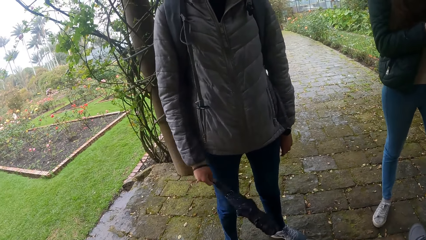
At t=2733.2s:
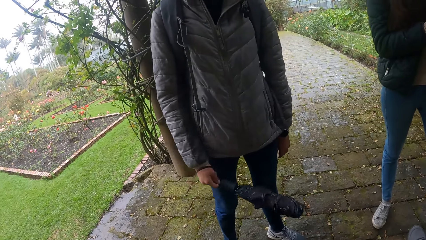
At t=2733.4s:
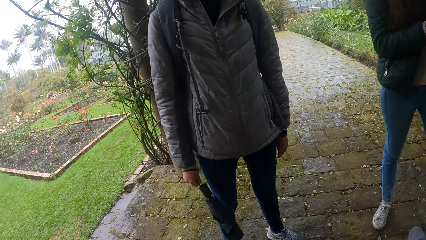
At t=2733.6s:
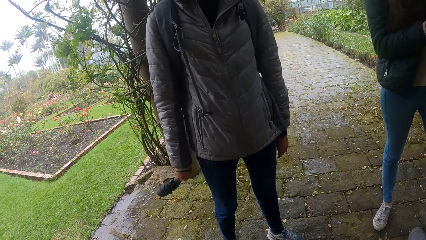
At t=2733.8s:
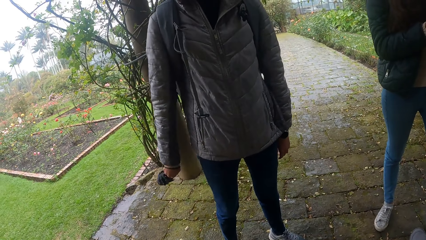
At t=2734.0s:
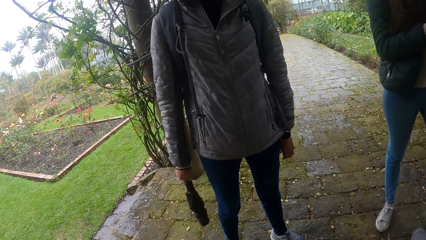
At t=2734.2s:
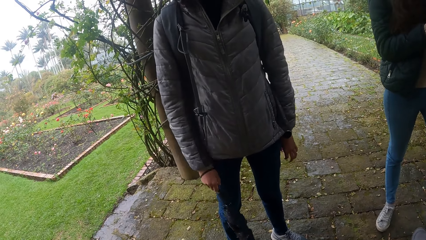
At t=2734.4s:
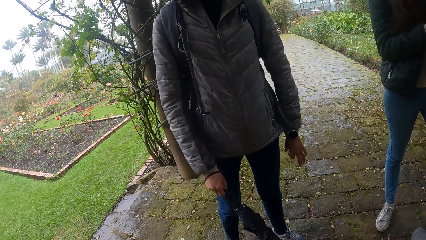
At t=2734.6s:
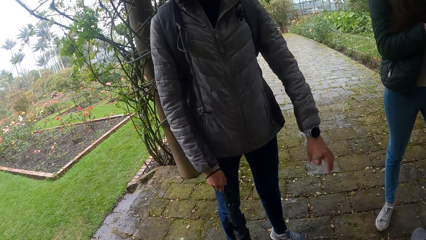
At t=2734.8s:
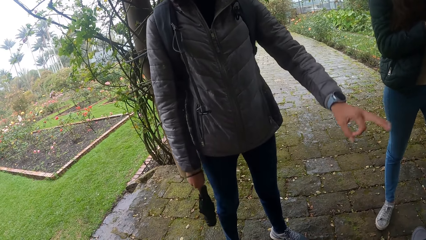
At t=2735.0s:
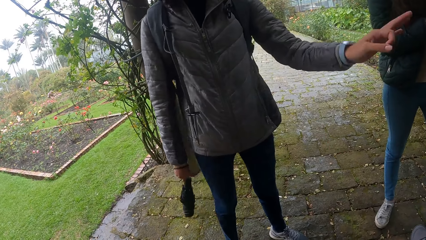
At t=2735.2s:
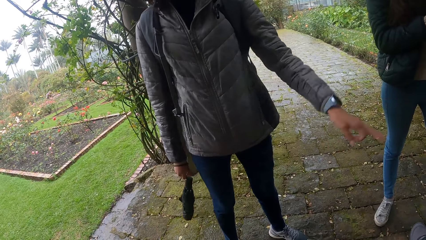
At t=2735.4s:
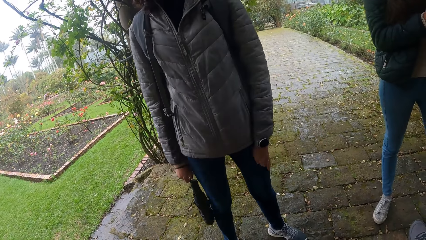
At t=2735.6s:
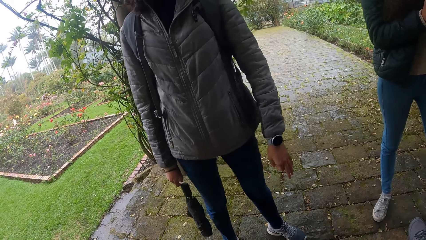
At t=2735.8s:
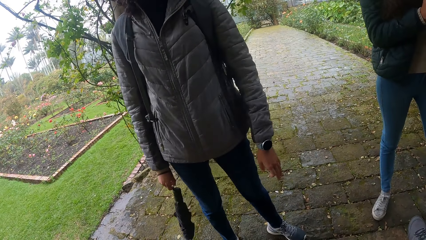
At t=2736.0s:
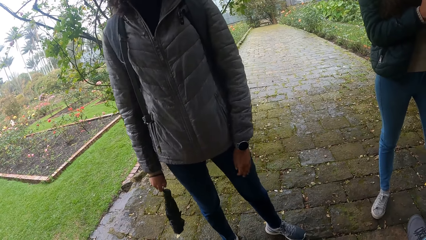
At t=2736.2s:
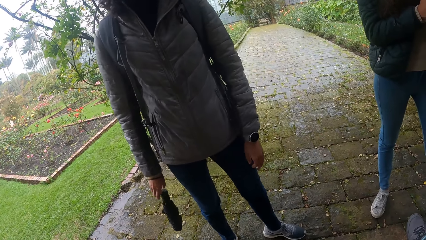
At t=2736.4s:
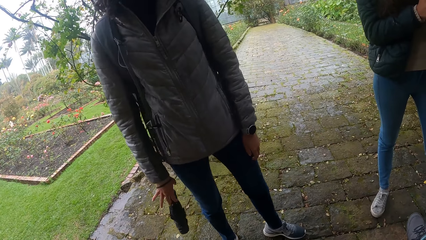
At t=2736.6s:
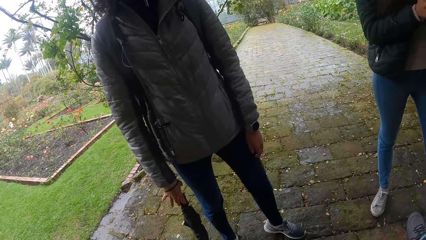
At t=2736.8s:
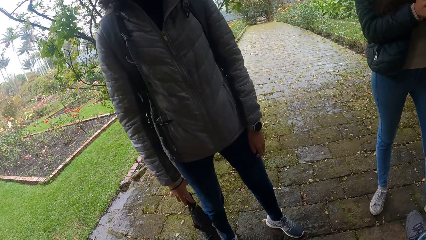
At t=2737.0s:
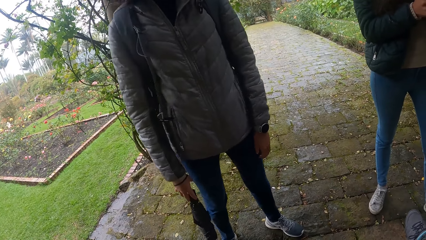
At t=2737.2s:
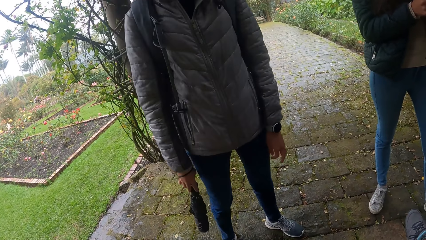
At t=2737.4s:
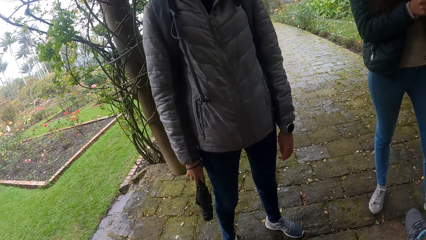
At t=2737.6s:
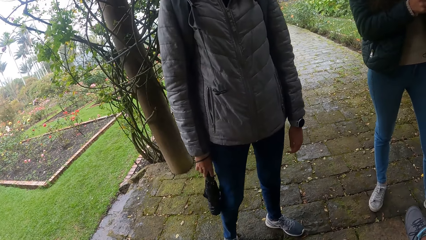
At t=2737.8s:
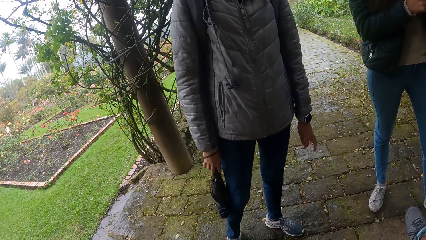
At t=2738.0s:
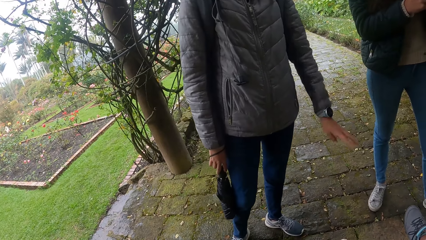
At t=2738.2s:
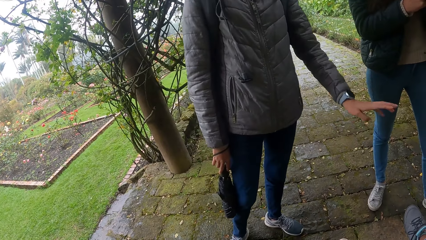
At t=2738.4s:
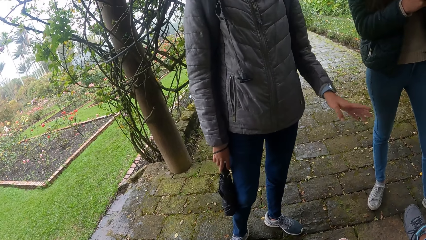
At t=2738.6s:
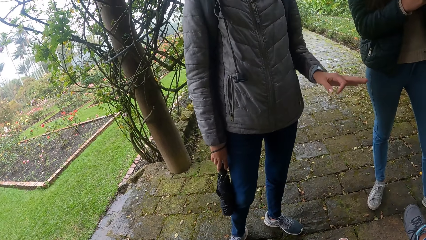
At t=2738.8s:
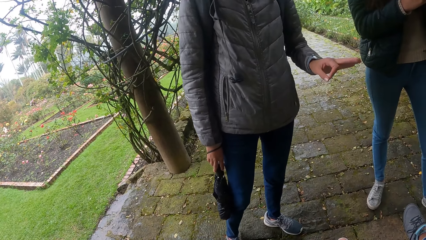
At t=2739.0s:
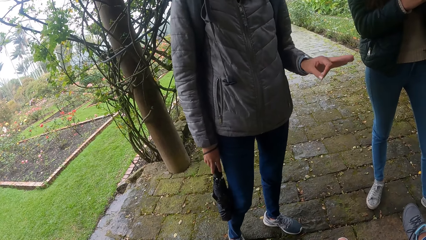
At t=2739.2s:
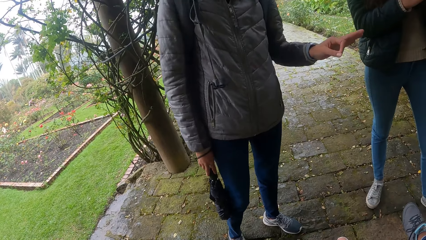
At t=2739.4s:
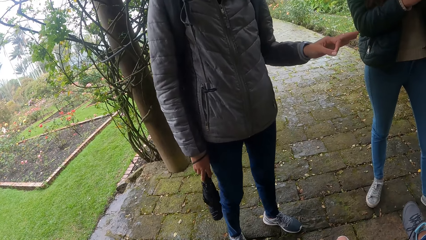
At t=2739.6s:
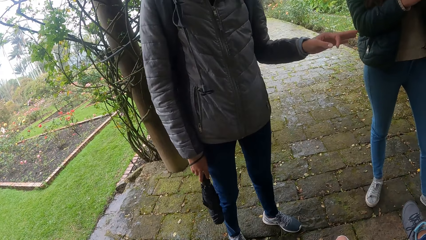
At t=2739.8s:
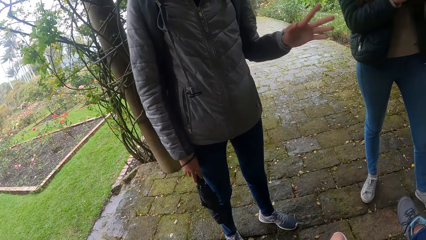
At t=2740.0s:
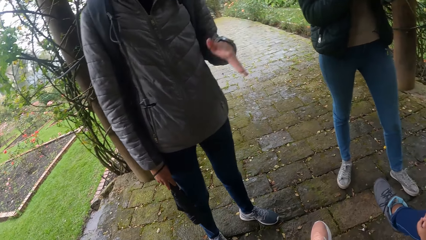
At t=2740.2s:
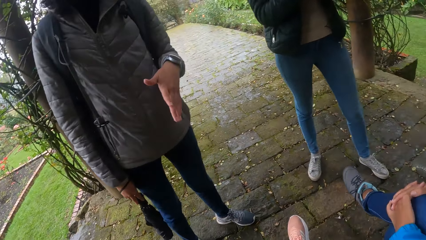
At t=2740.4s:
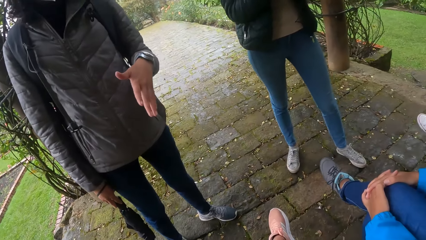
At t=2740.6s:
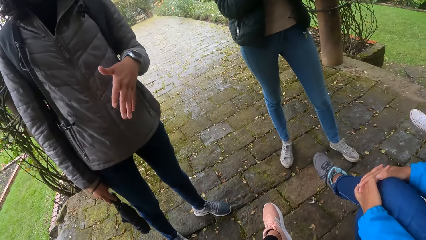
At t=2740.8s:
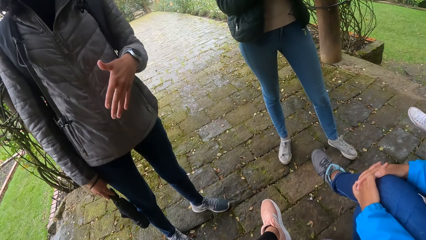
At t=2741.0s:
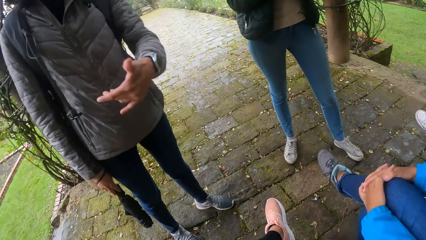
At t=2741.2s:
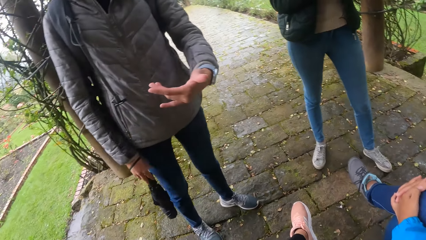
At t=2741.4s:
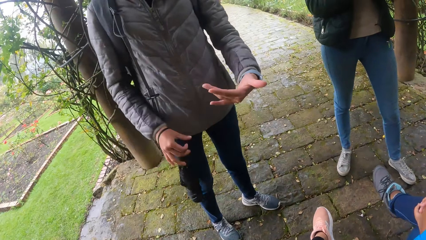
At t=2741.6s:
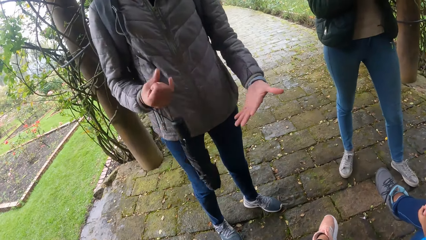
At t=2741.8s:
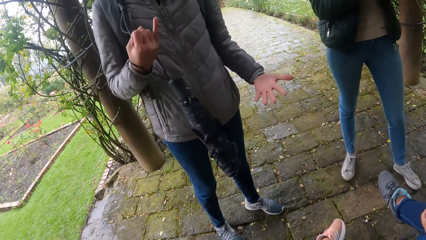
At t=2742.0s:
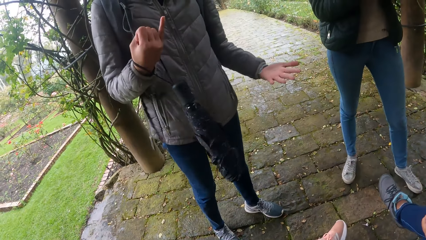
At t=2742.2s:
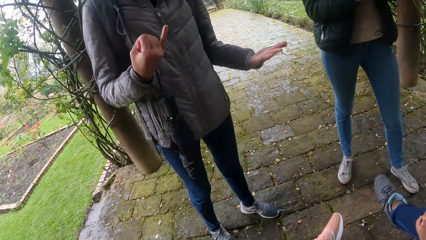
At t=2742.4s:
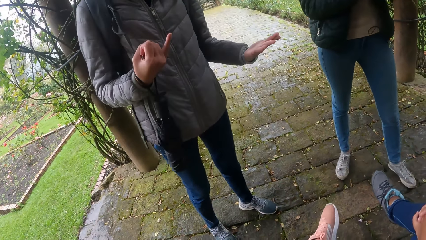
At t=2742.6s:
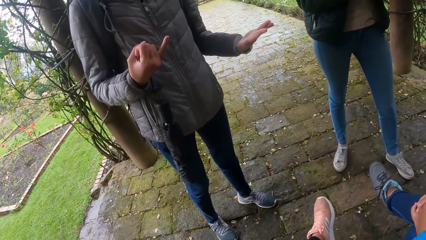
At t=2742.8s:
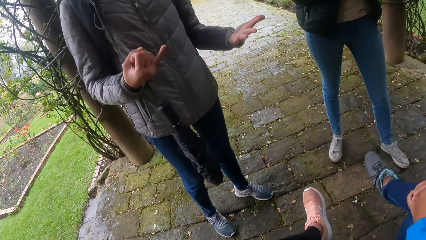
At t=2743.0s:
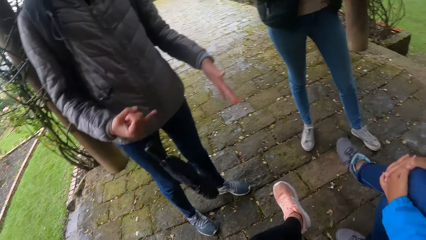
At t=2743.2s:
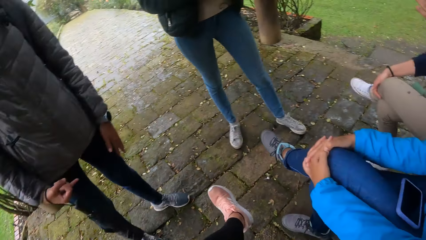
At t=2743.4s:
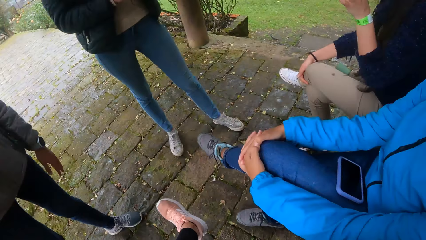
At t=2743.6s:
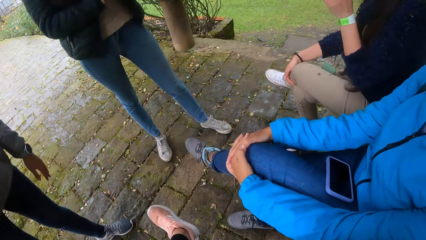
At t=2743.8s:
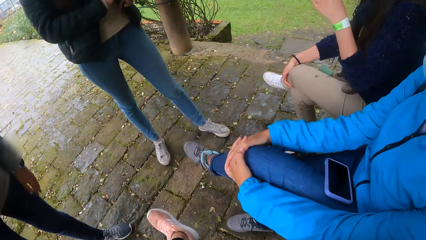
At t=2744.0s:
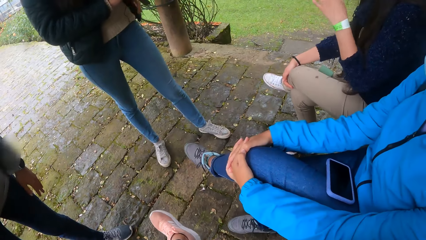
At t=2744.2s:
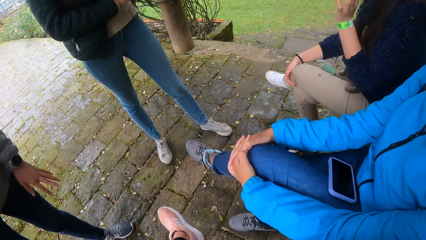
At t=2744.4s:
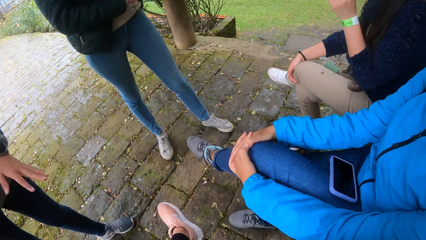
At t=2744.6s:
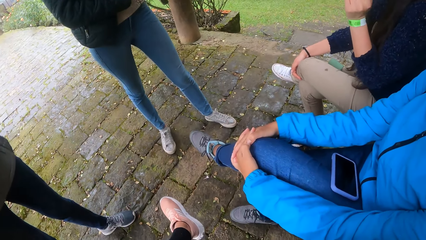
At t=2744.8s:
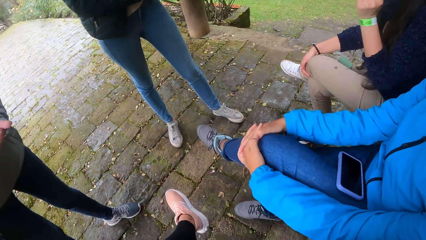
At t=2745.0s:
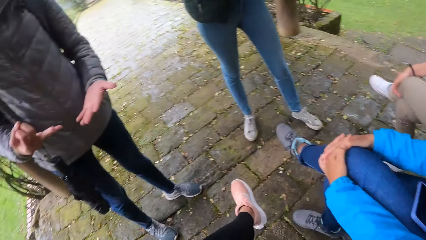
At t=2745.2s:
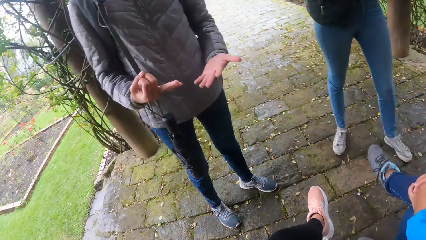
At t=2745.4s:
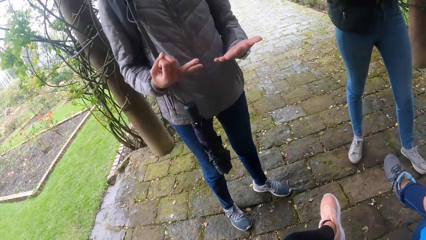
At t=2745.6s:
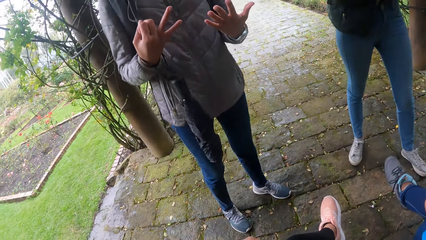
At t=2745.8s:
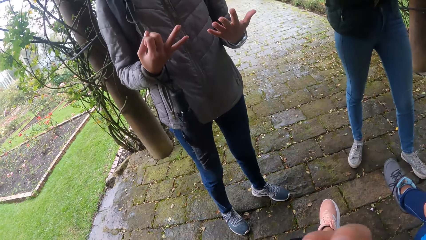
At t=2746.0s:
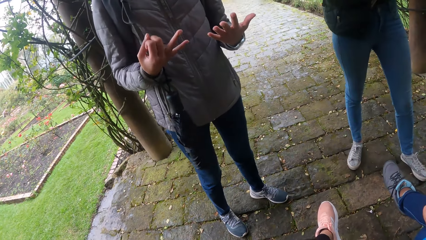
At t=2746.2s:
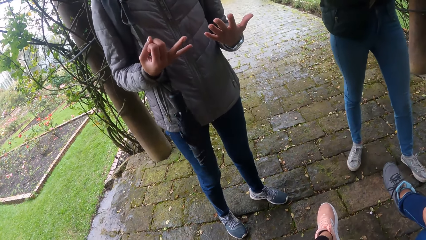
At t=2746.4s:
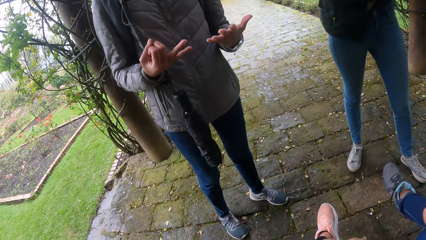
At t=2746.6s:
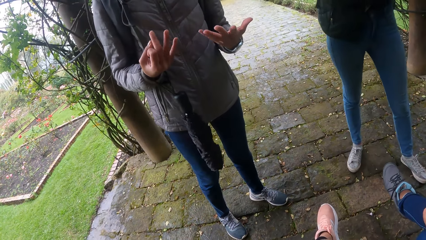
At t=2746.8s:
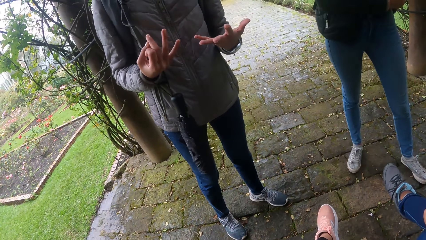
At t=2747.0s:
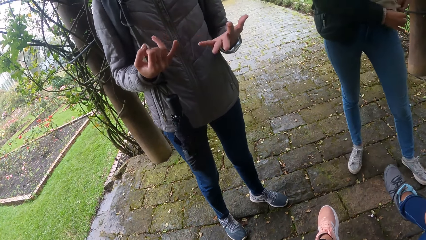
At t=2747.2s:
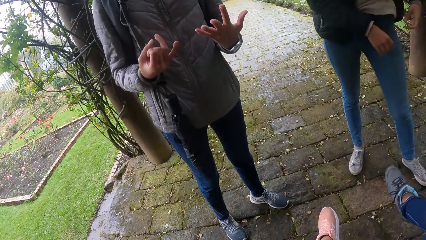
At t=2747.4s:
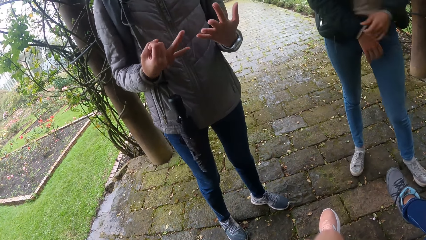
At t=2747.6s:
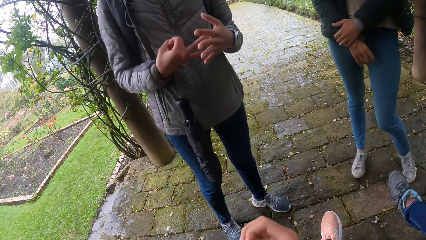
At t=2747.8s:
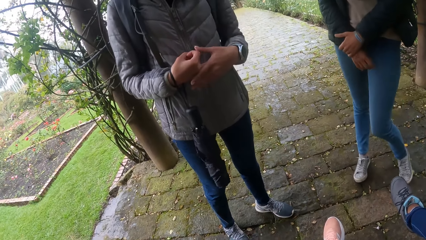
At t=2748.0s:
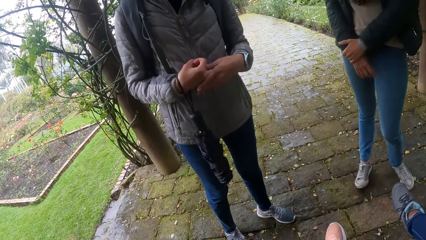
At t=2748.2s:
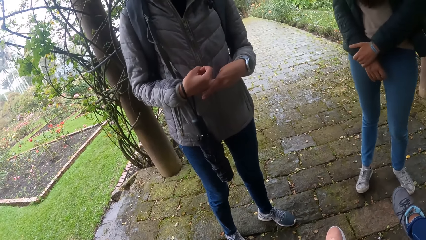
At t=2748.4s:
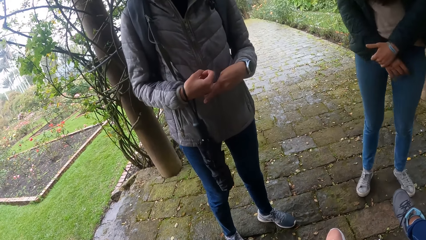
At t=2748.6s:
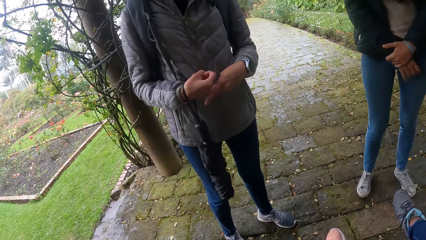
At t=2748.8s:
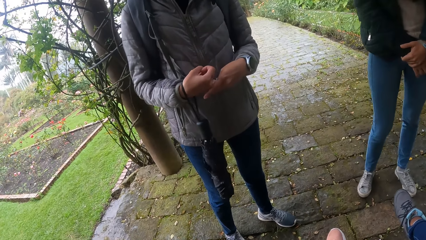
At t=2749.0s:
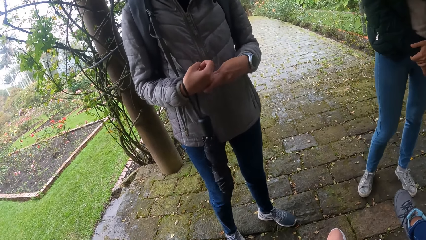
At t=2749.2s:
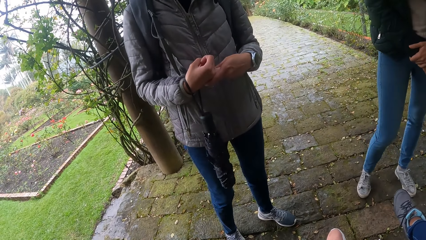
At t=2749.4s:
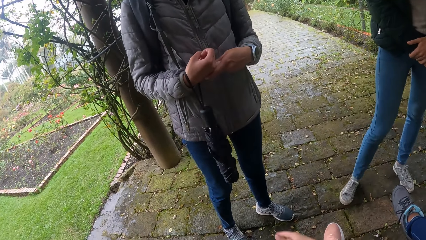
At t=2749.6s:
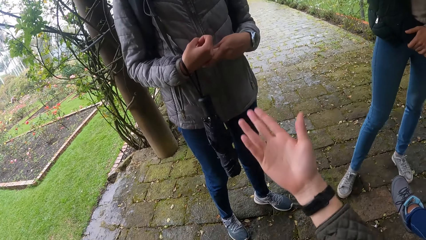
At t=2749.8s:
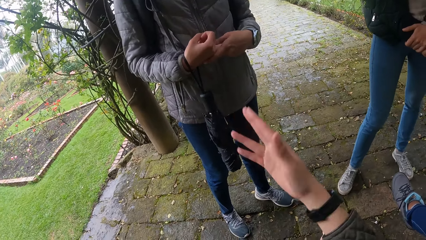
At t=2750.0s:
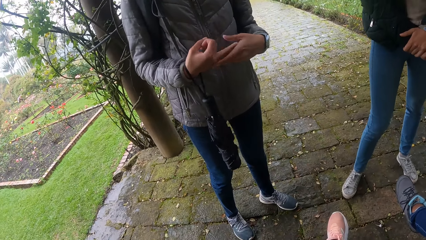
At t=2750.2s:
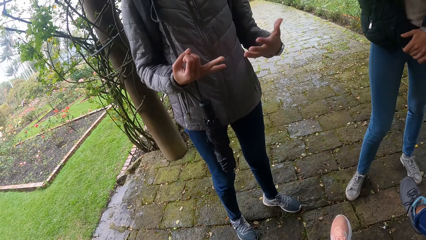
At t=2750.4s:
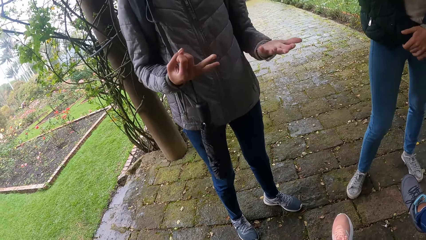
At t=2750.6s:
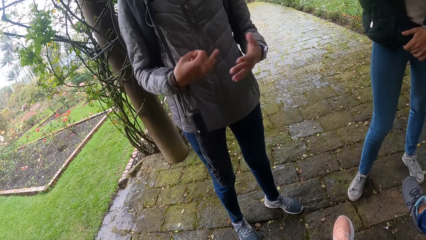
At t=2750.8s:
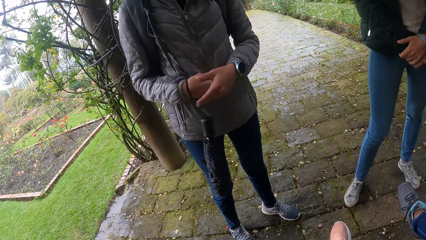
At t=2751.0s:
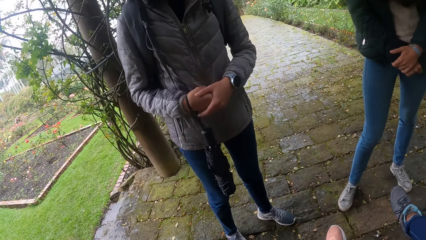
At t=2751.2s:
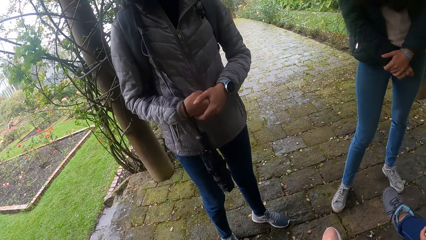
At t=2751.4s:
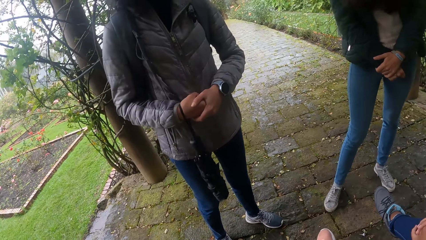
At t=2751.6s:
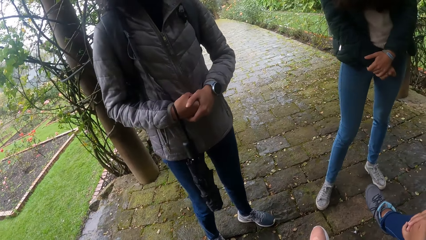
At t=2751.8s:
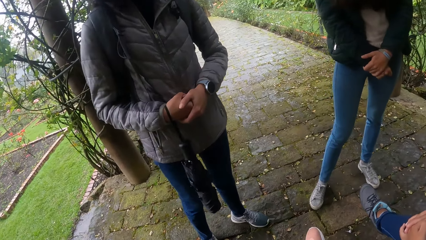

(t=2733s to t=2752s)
A lady lifts a hand and moves a hand. A woman drops the phone in her trouser pocket with both hands. The camera wearer looks around. Another woman gestures with both hands. The camera wearer looks at the lady. They move a hand.
